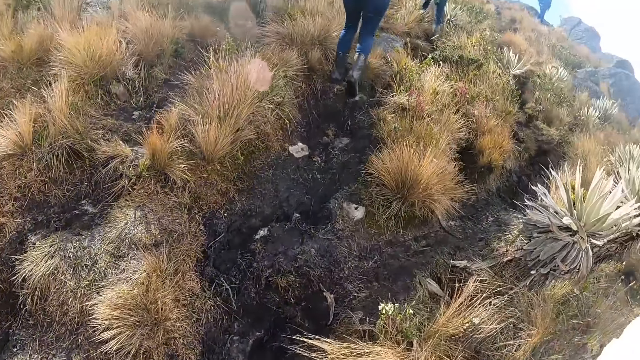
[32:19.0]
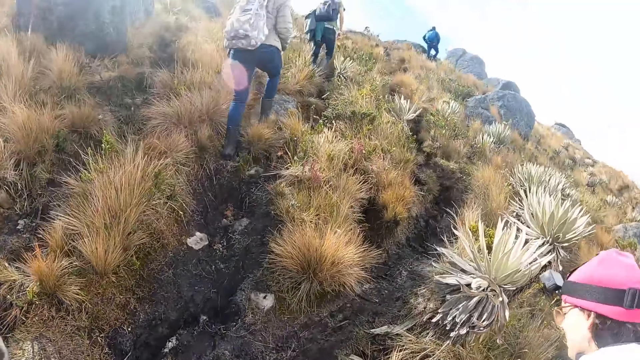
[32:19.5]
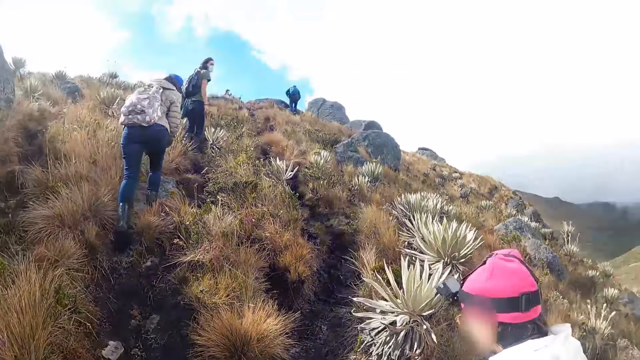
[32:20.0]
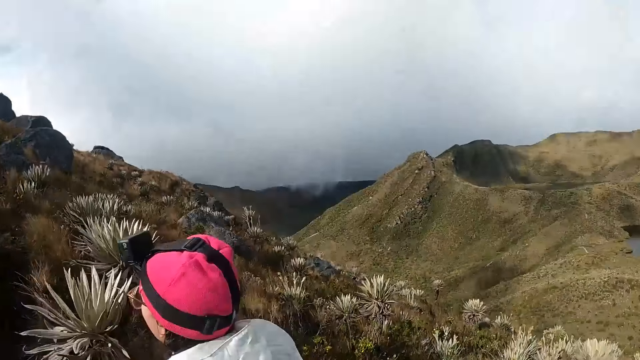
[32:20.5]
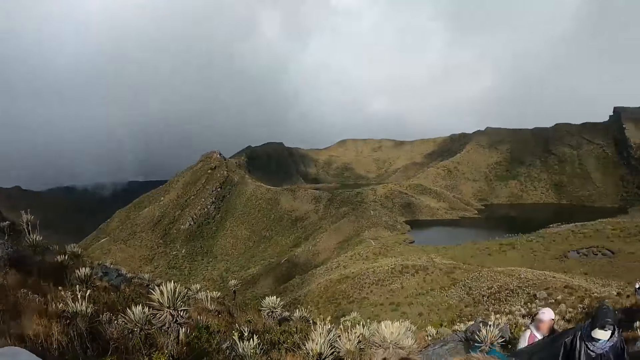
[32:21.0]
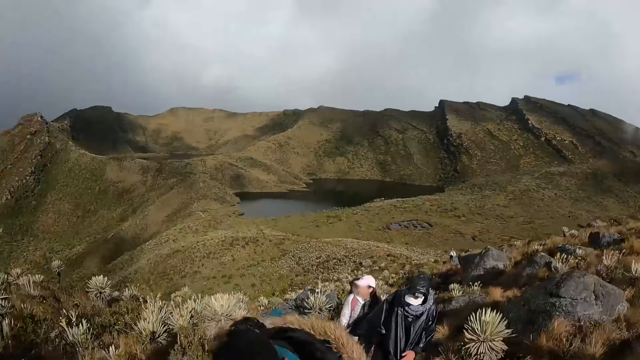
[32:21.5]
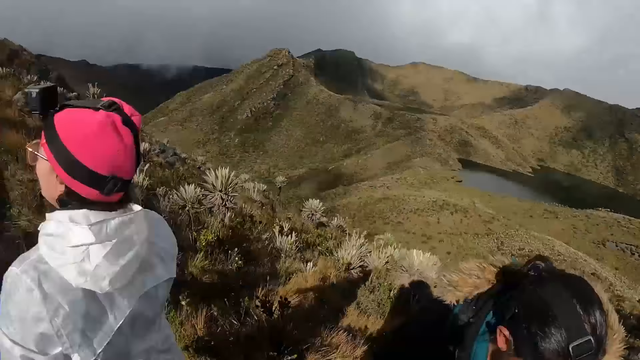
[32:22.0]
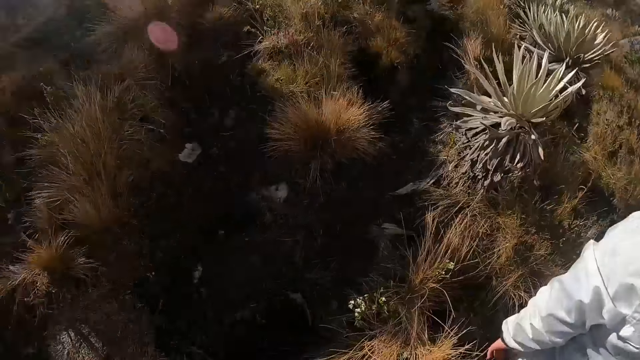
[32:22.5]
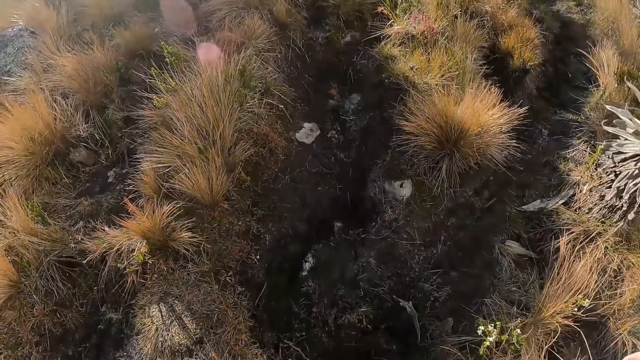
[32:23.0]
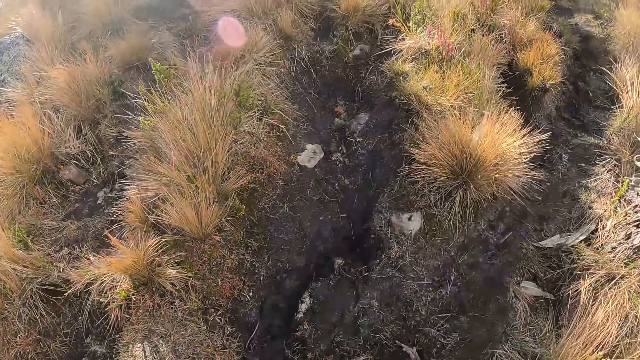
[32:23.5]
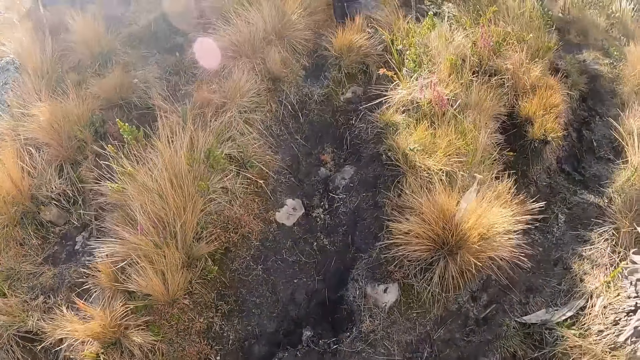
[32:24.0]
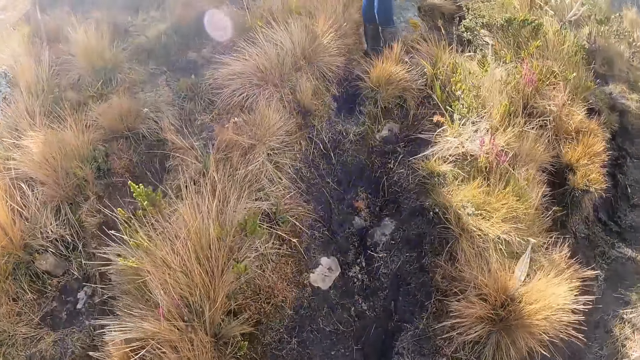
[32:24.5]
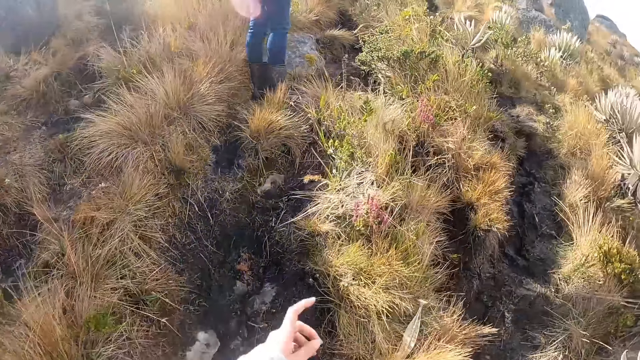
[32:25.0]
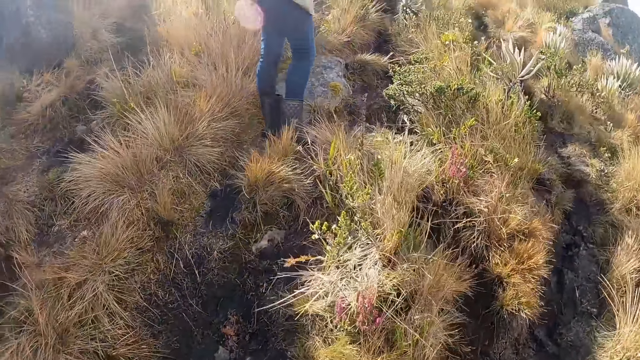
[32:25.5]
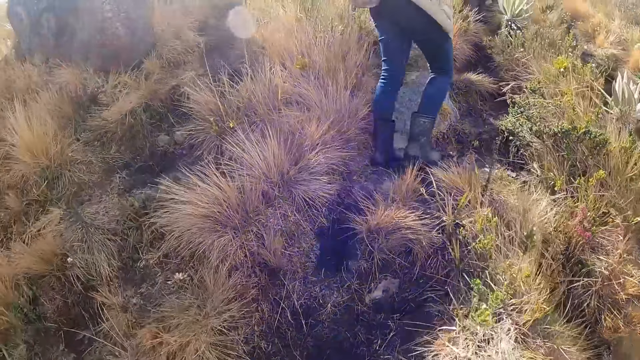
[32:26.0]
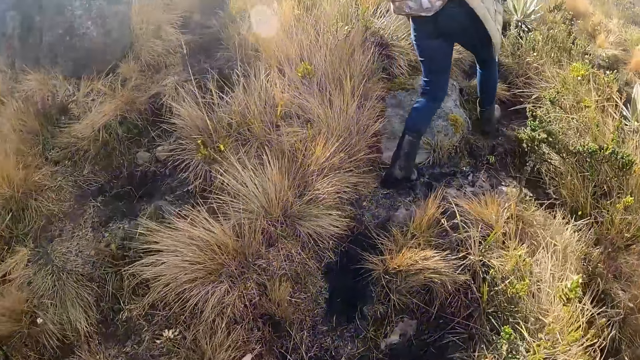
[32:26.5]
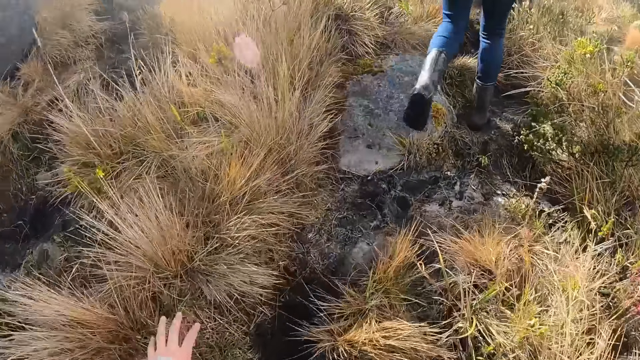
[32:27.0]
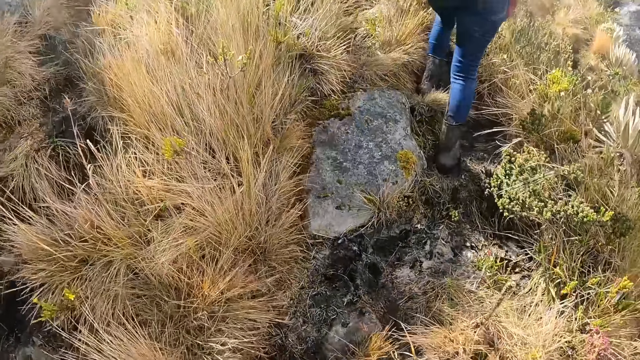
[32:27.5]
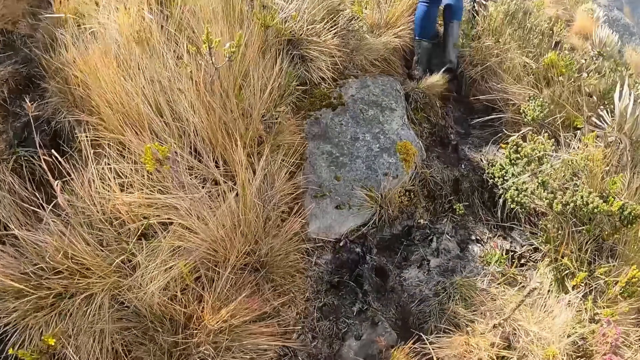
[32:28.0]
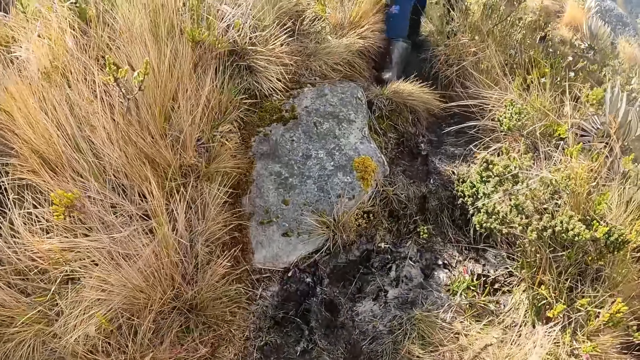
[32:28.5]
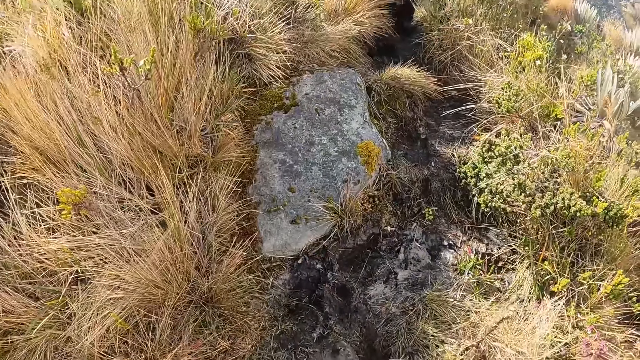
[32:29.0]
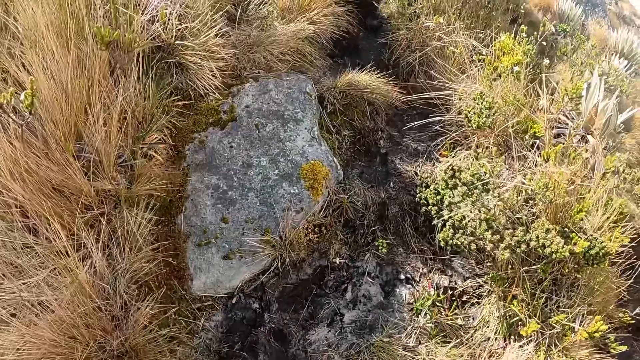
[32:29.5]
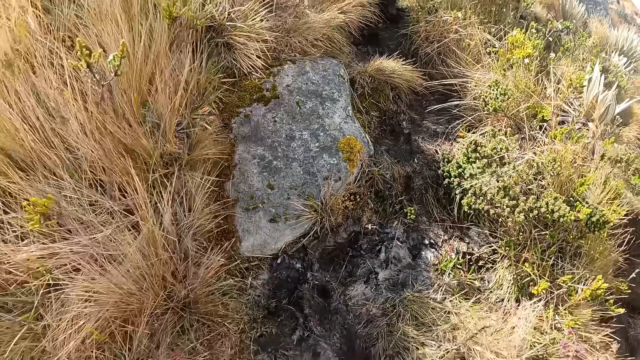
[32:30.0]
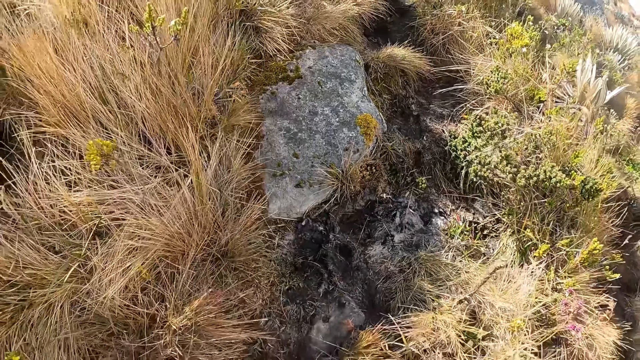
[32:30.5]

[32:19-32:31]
The camera wearer turns to a group of people on the pathway up the hill. They walk up the pathway on the hill.

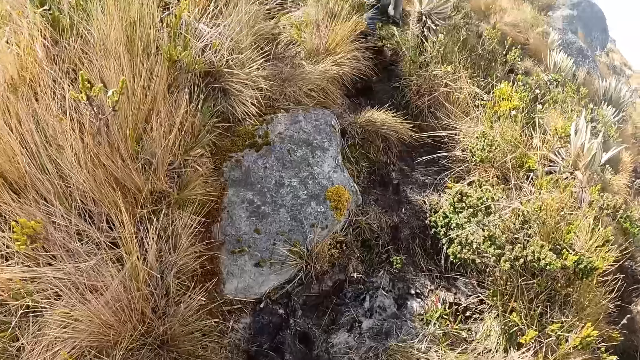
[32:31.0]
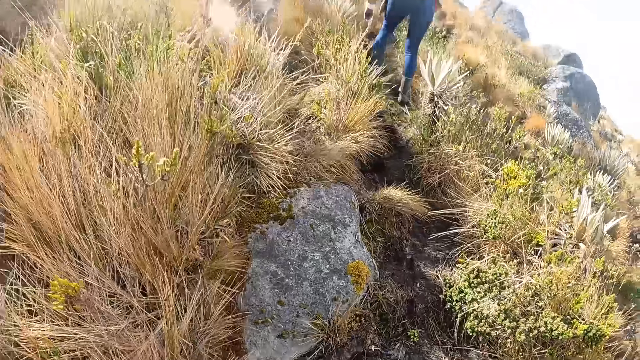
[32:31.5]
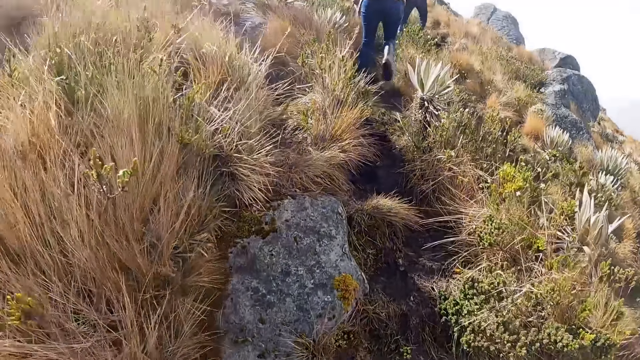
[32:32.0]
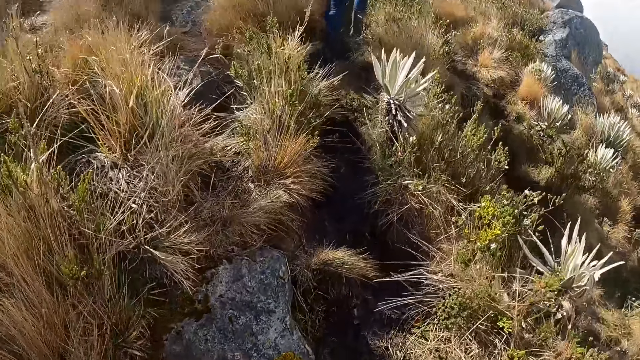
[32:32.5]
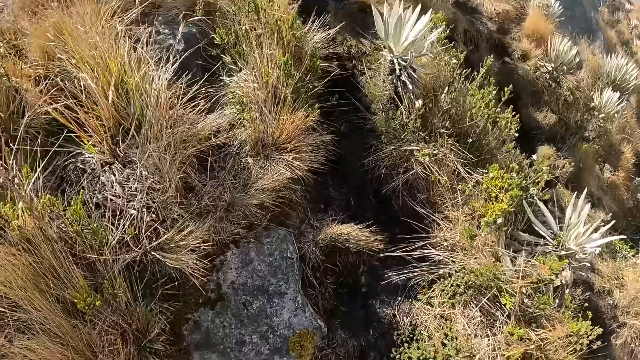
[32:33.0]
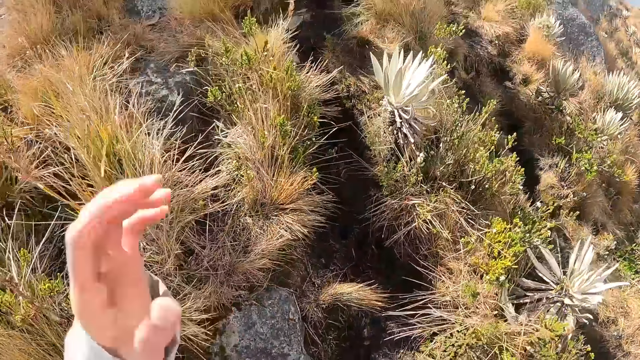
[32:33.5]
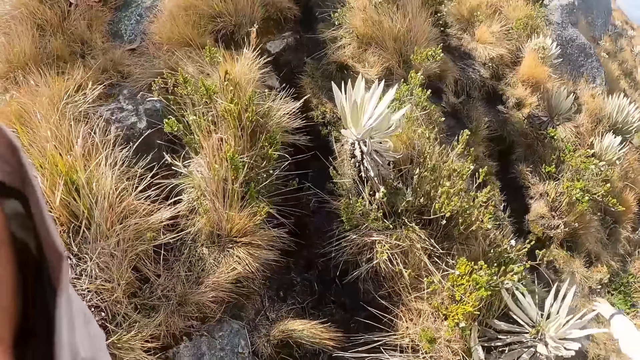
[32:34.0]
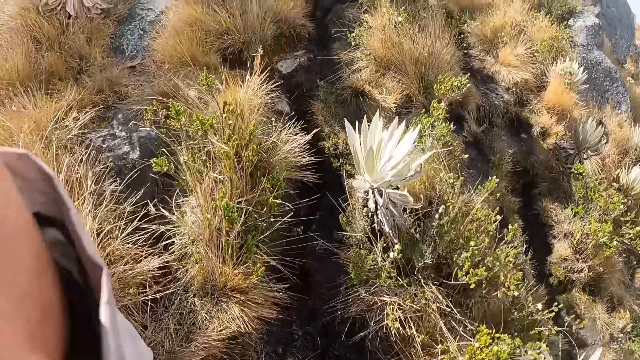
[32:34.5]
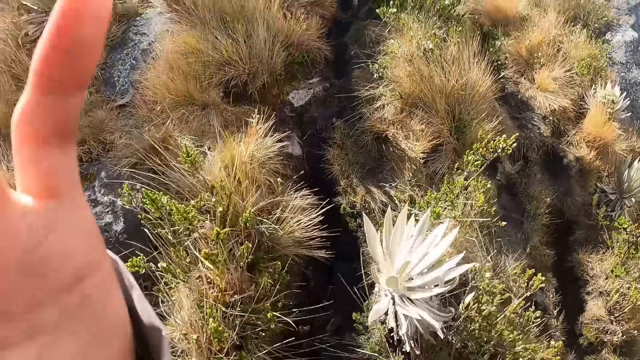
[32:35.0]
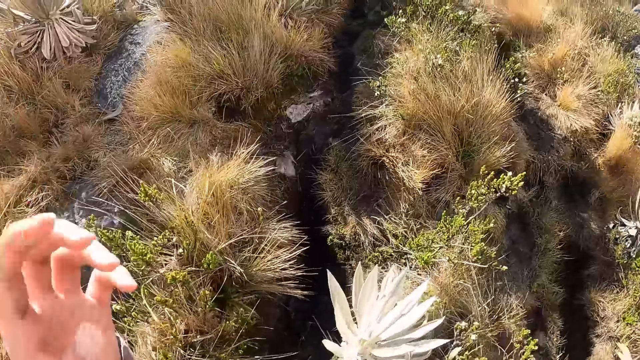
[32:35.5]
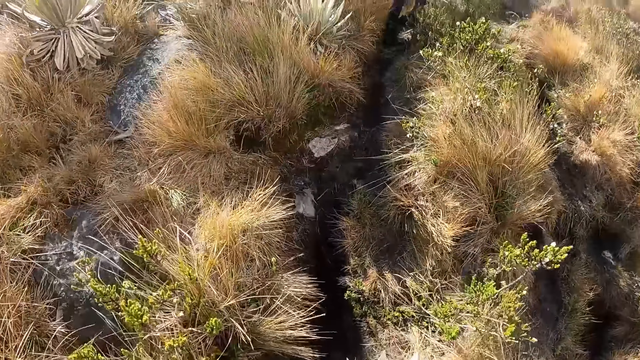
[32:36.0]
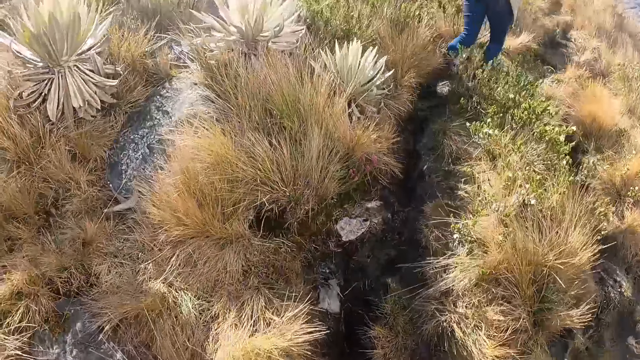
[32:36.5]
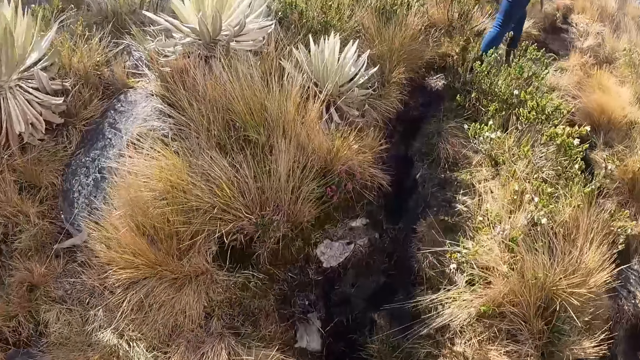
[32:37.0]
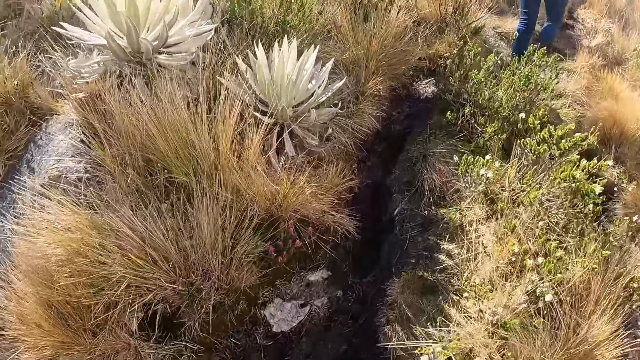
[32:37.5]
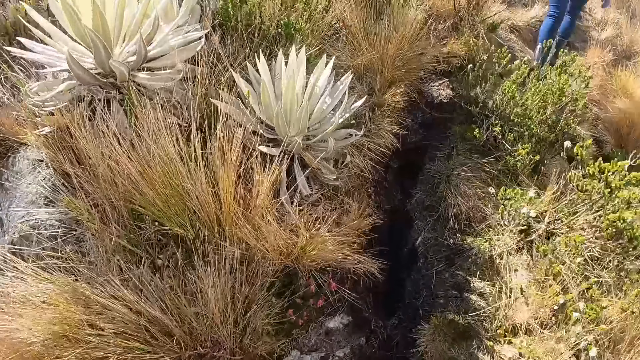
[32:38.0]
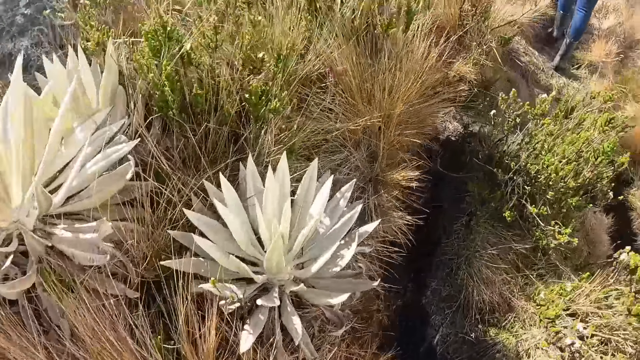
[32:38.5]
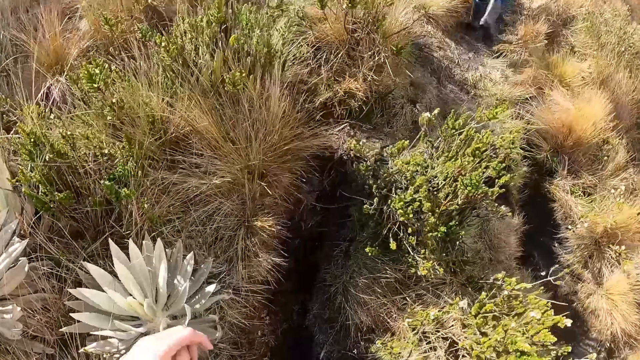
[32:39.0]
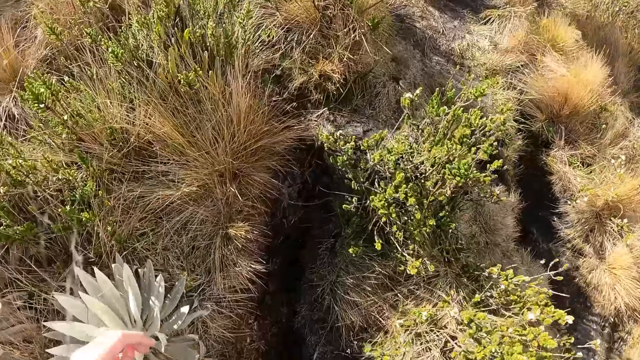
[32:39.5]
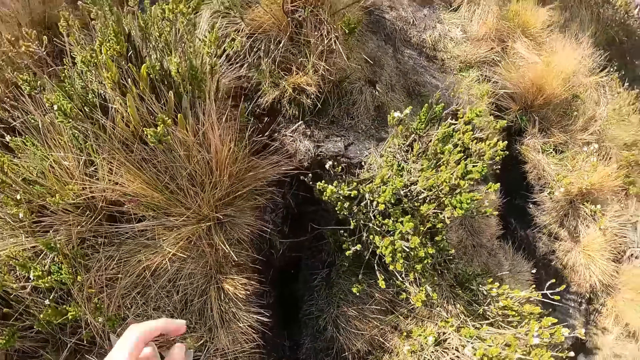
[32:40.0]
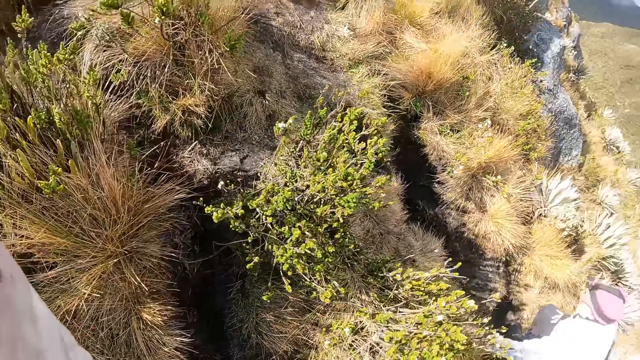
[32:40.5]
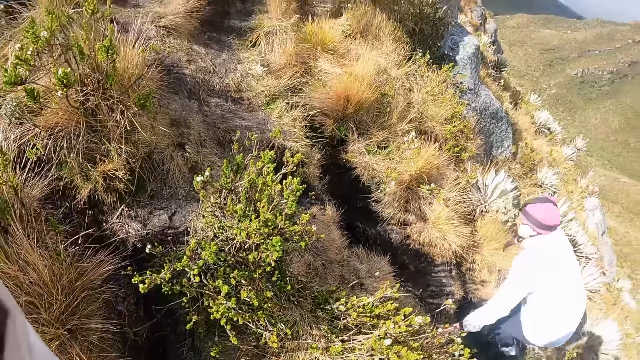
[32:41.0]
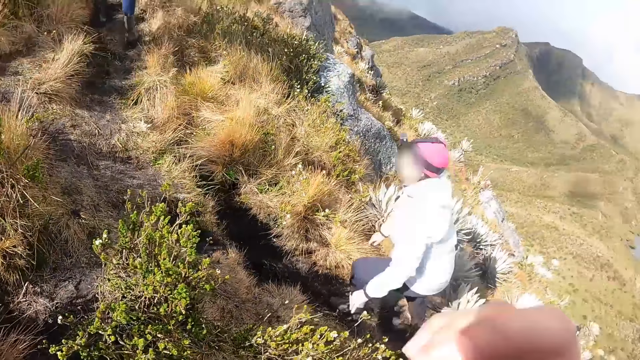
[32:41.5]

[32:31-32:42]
The camera wearer moves the hand.
